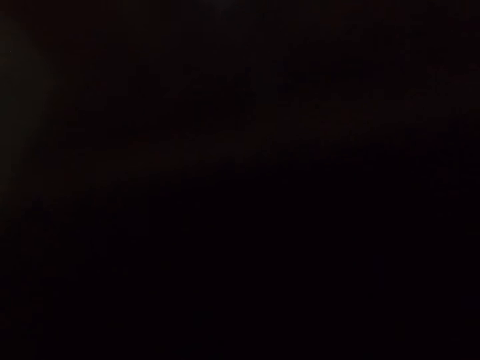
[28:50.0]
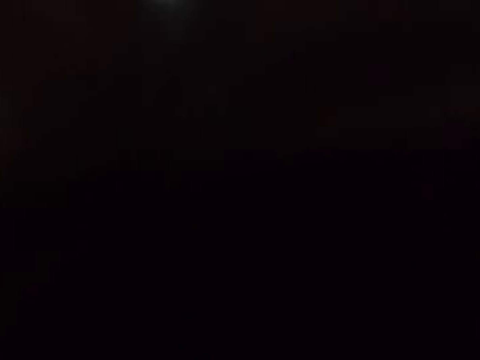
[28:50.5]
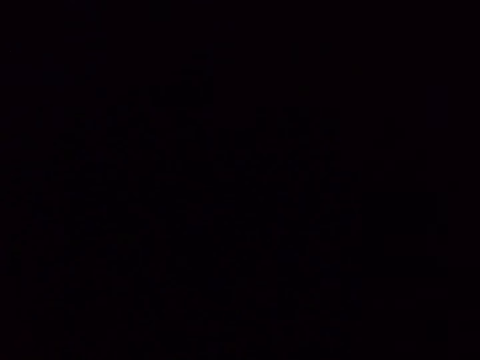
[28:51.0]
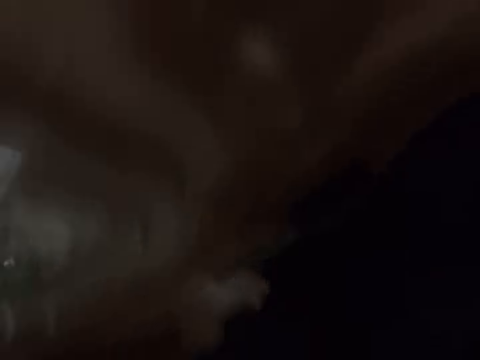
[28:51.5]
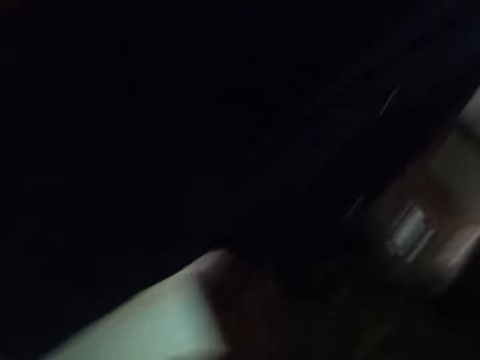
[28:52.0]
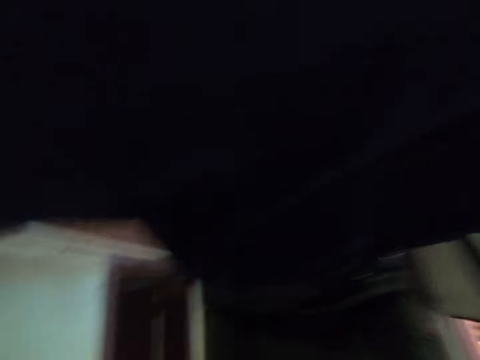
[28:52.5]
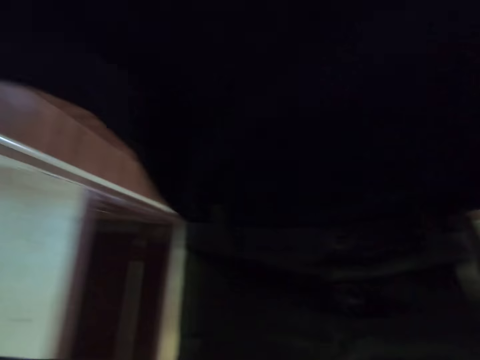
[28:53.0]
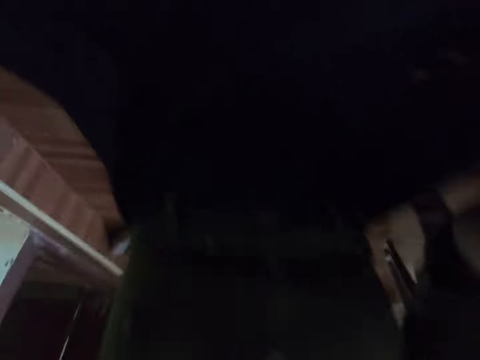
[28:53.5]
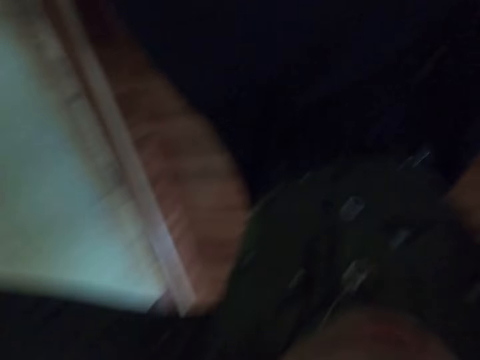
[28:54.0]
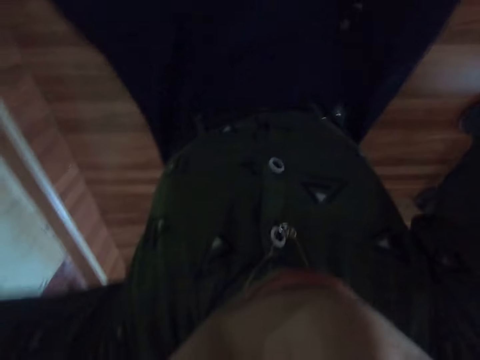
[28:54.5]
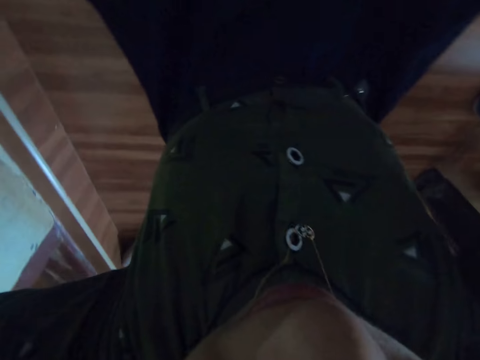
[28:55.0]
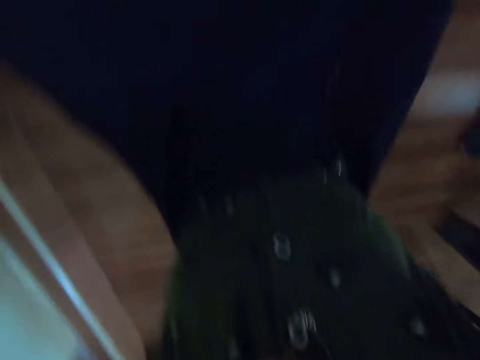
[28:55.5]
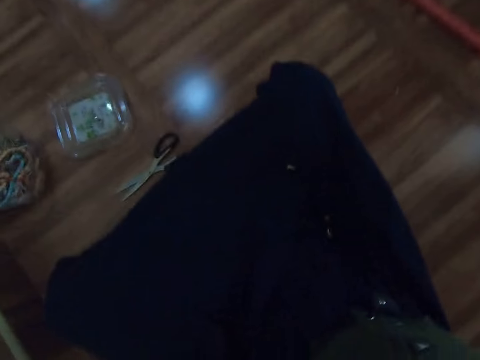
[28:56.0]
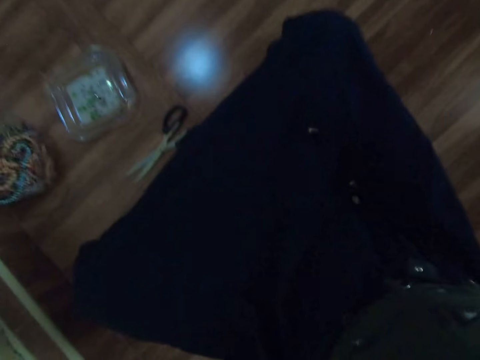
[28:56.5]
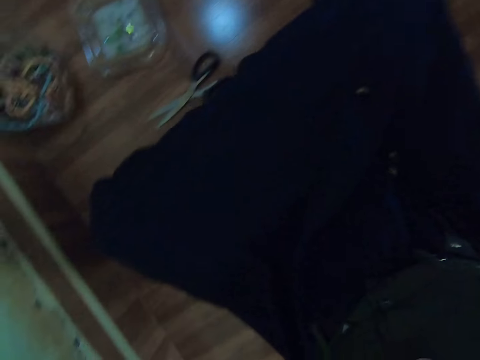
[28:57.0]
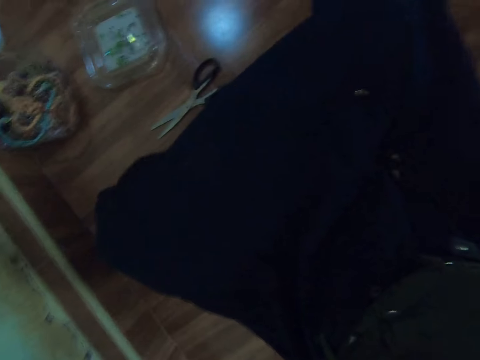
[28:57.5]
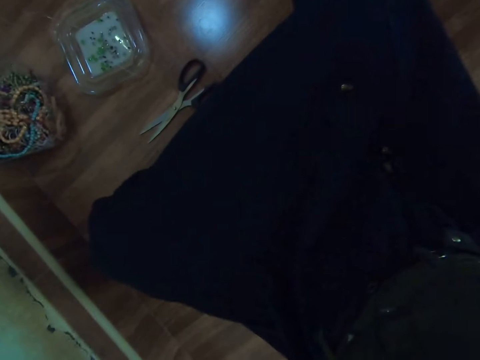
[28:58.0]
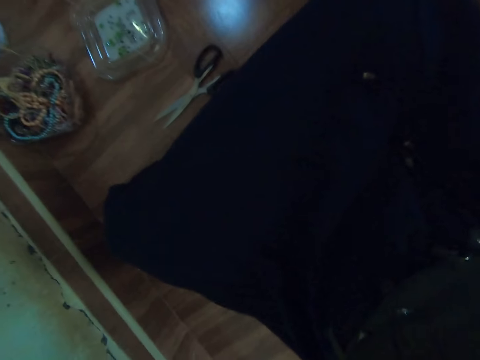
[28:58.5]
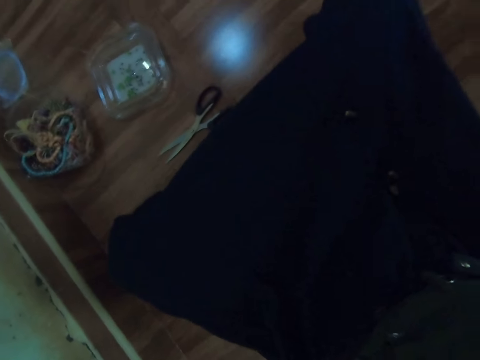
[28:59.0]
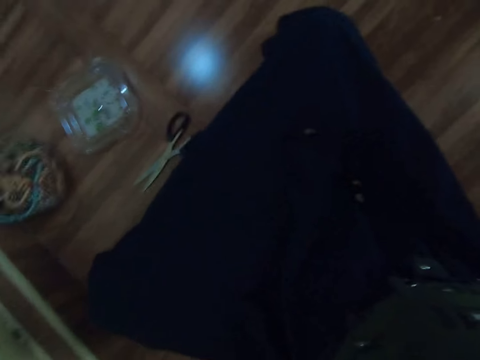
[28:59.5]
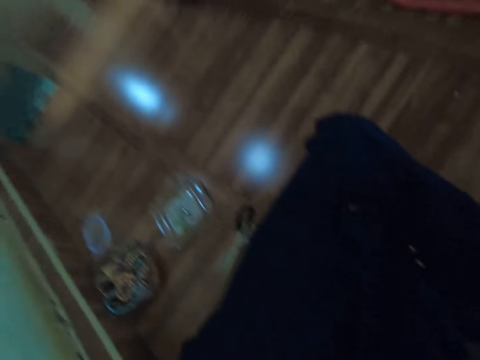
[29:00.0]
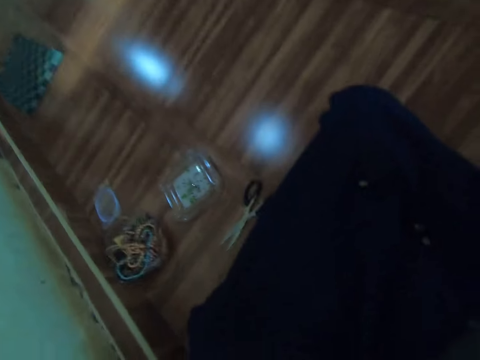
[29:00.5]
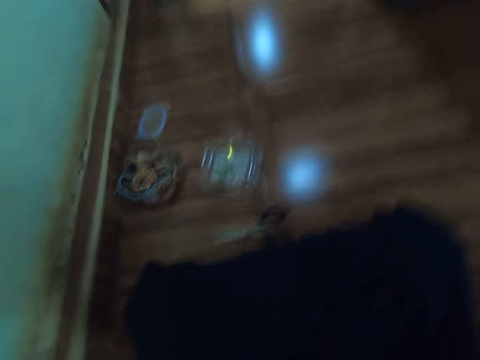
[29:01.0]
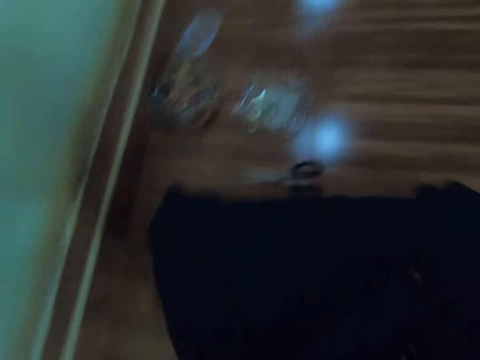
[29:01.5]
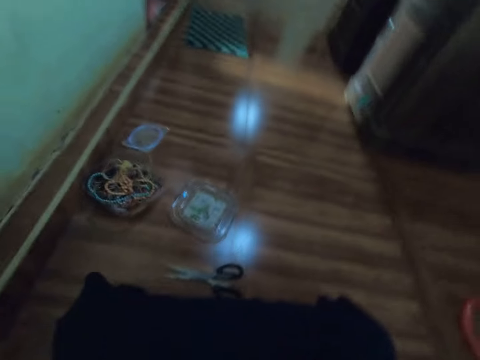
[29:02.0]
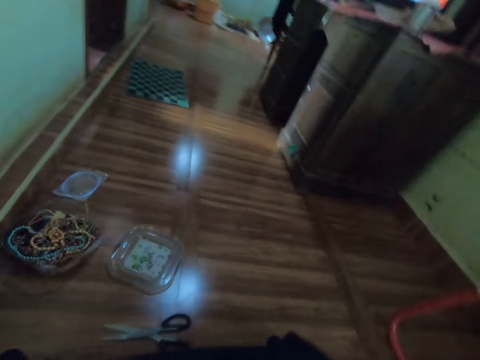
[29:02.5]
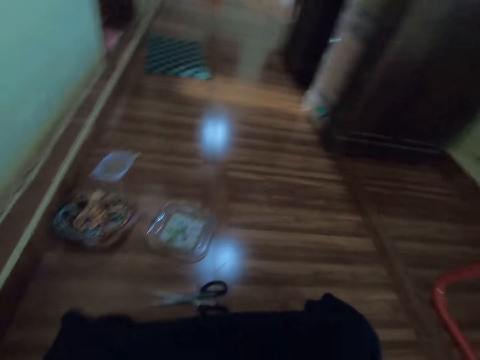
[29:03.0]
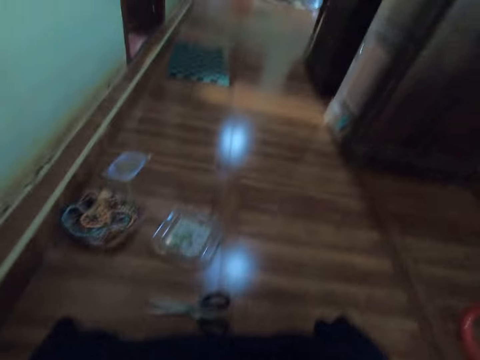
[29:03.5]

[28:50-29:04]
The camera wearer puts the camera on his head. He adjusts the camera.

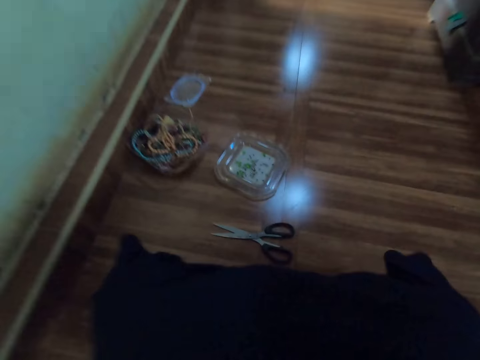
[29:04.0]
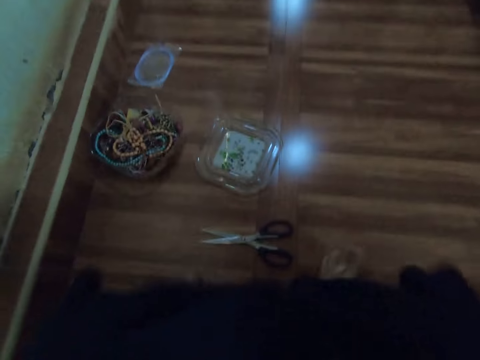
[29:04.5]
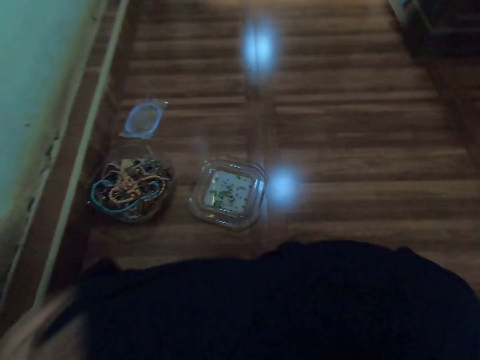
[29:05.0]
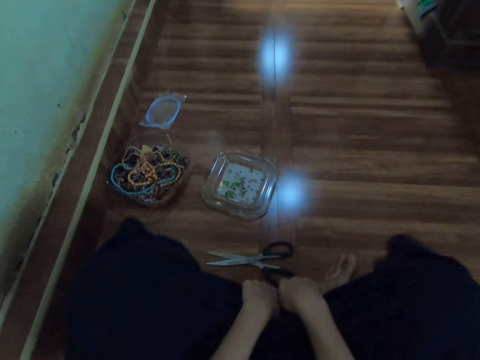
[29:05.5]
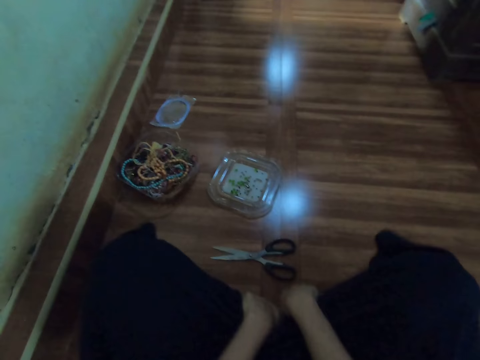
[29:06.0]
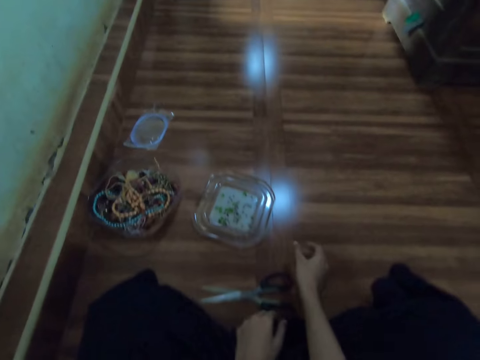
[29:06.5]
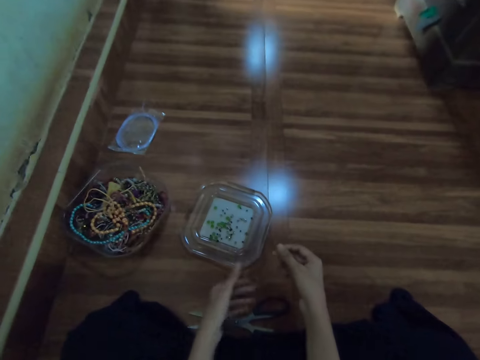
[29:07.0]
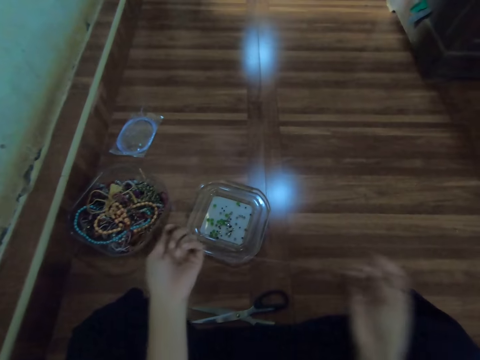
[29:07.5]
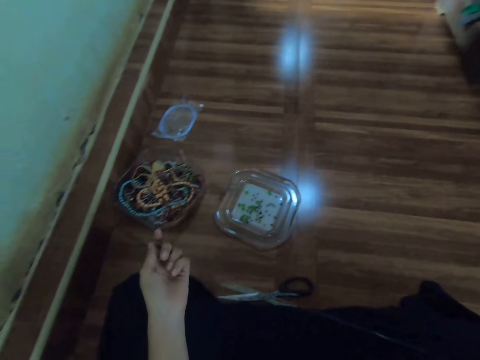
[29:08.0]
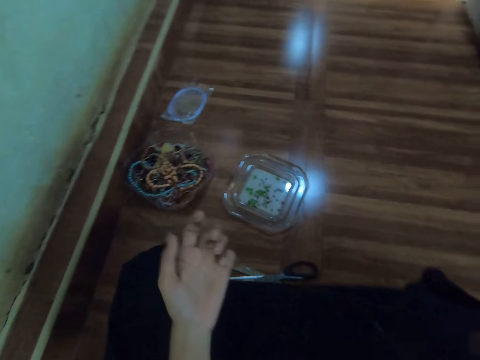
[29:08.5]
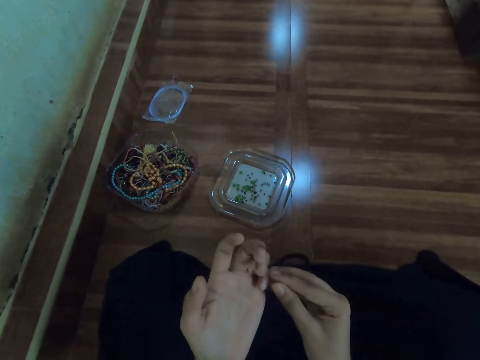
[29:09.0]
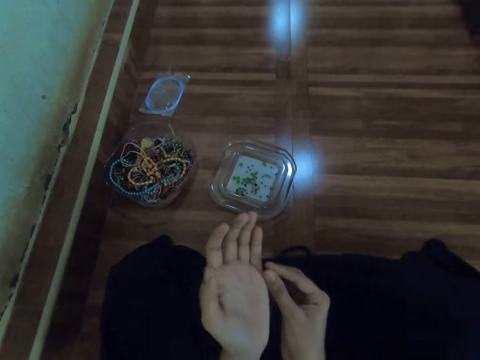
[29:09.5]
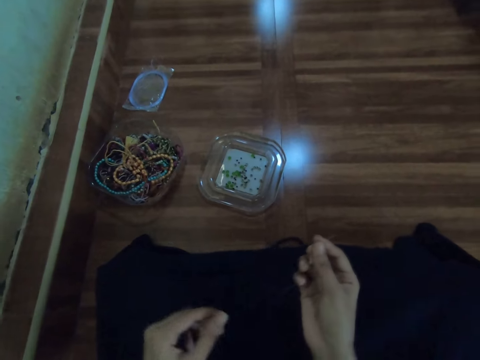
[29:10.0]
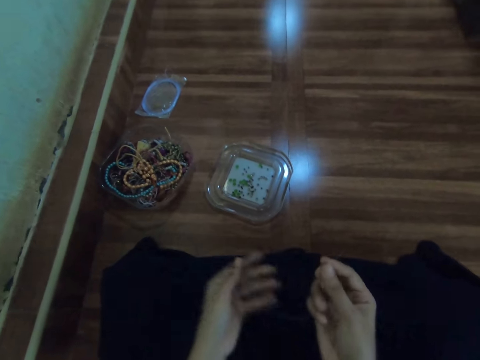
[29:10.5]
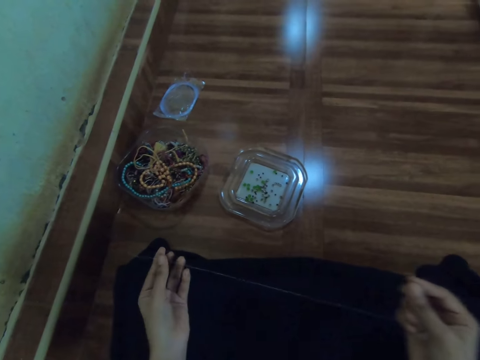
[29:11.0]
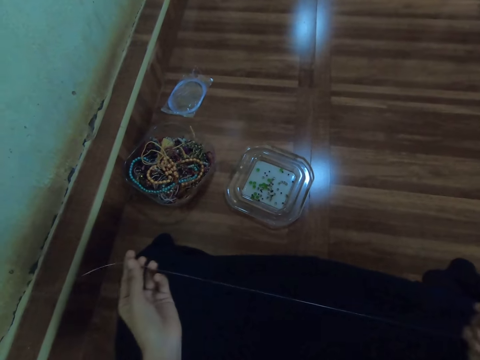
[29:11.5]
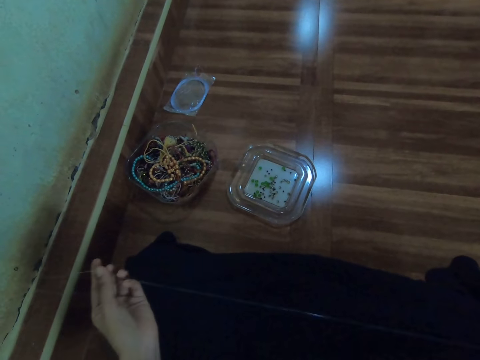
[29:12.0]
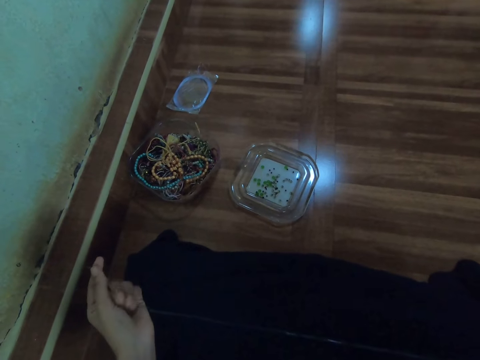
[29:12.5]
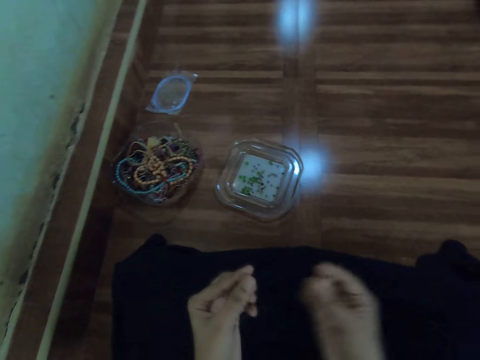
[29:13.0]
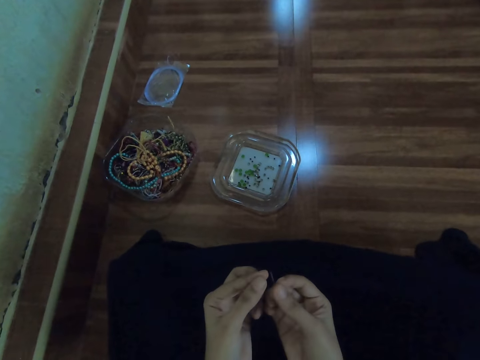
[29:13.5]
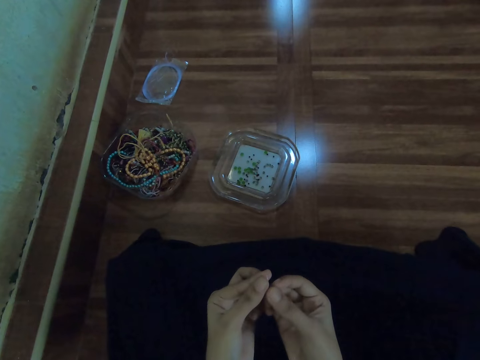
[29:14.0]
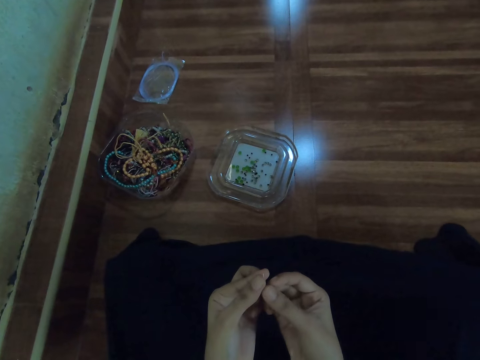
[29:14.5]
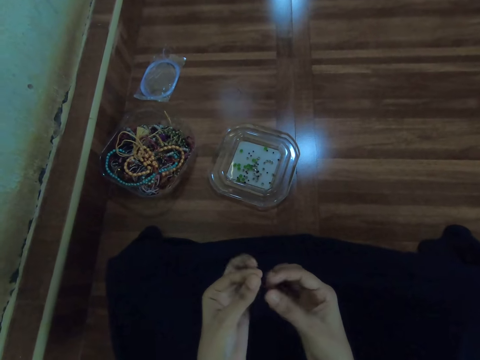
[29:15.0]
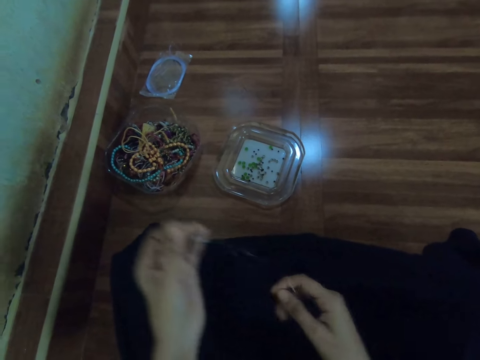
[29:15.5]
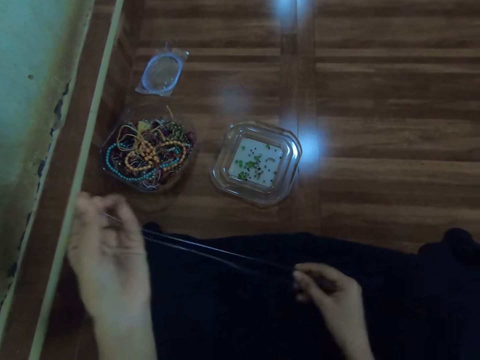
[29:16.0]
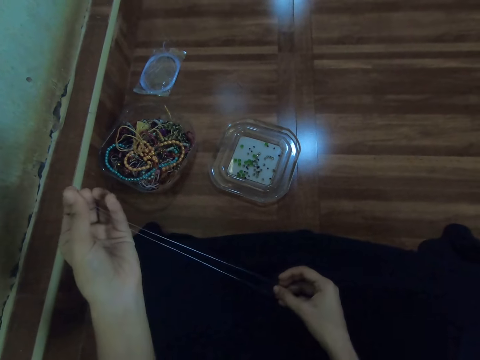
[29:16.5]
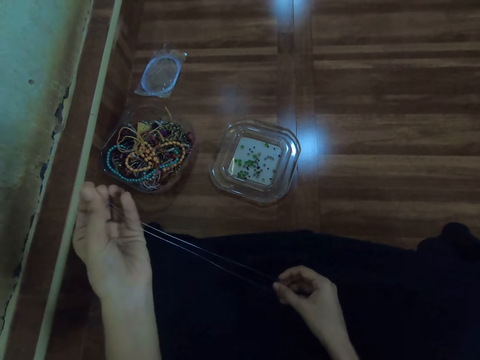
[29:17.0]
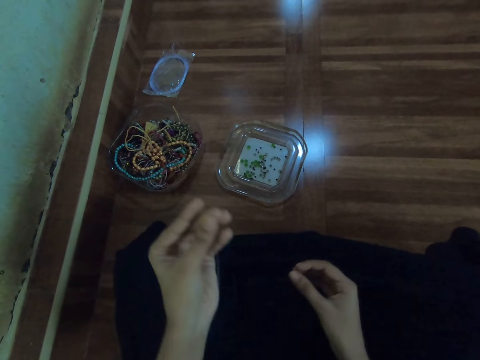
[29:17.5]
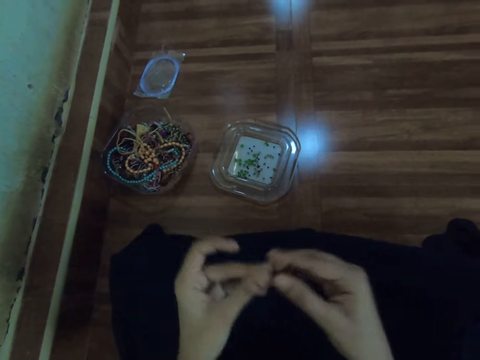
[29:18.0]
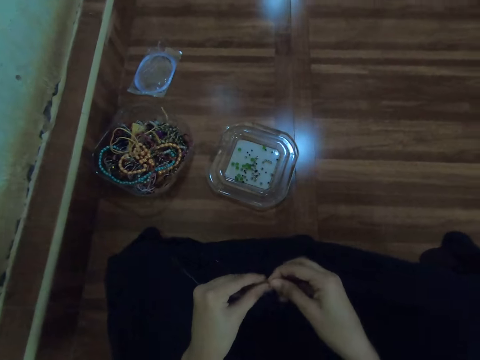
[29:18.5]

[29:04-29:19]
The camera wearer picks the beading wire from the floor with her right hand. She stretches the beading wire with both hands. She holds the thread with both hands. She holds a needle. She stretches the thread.
